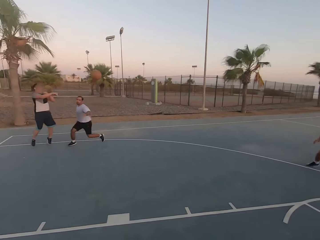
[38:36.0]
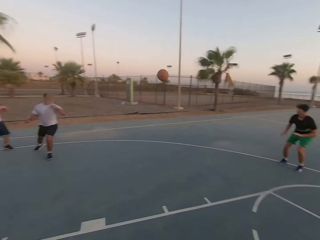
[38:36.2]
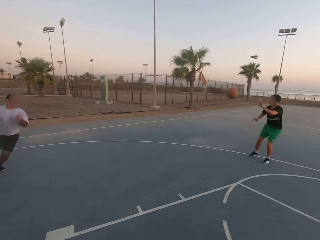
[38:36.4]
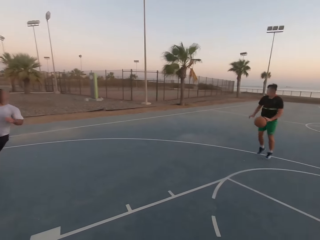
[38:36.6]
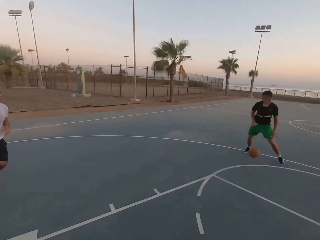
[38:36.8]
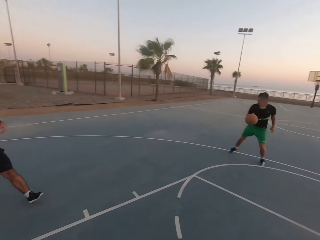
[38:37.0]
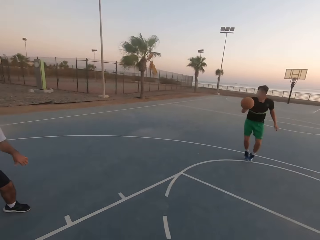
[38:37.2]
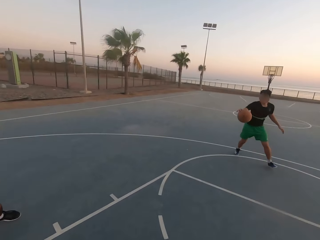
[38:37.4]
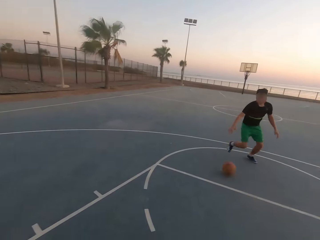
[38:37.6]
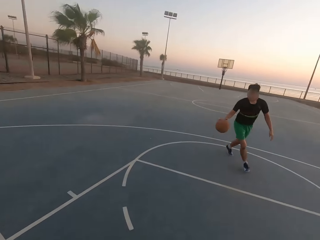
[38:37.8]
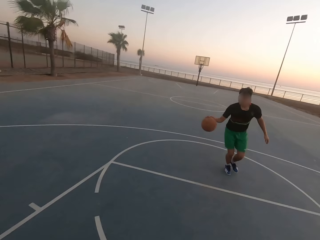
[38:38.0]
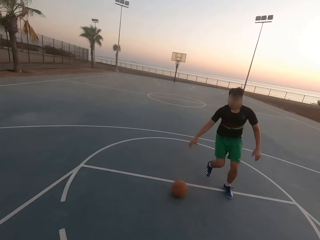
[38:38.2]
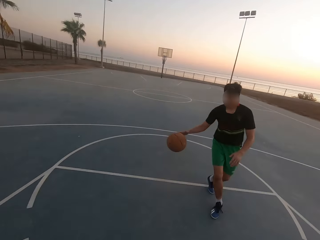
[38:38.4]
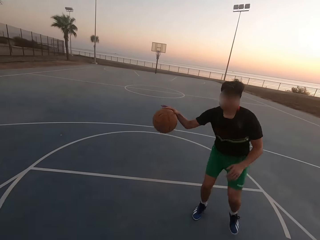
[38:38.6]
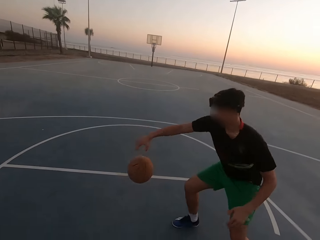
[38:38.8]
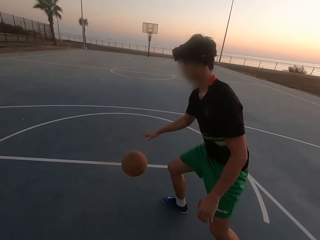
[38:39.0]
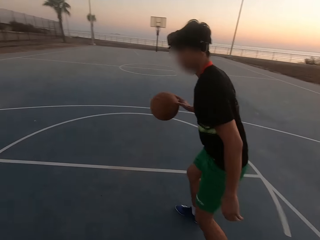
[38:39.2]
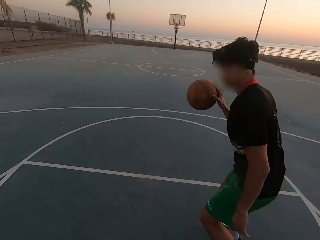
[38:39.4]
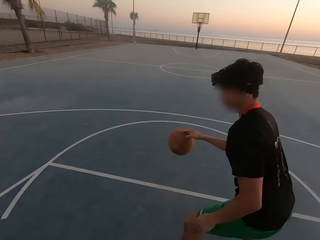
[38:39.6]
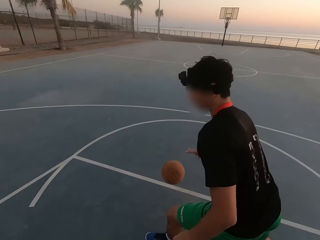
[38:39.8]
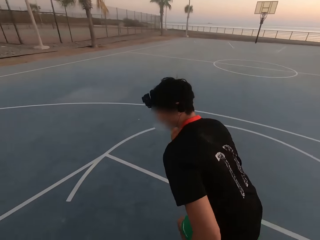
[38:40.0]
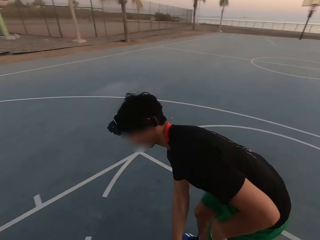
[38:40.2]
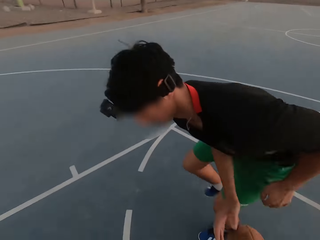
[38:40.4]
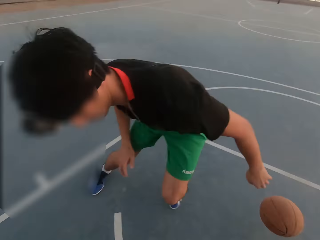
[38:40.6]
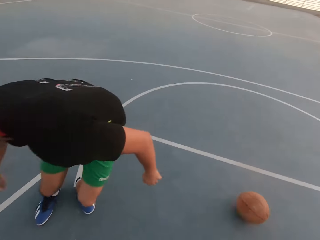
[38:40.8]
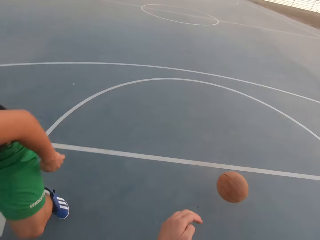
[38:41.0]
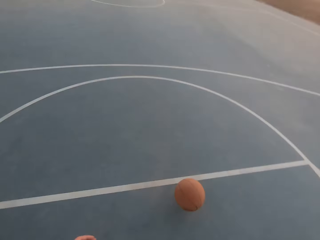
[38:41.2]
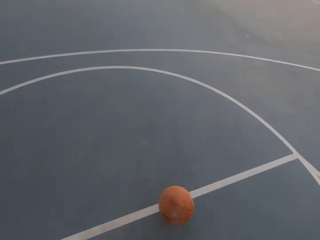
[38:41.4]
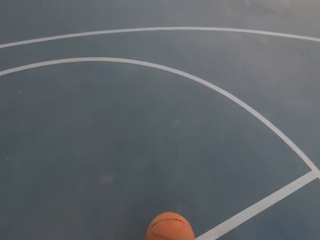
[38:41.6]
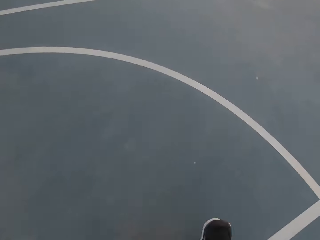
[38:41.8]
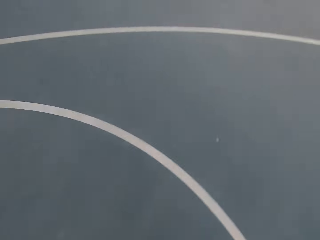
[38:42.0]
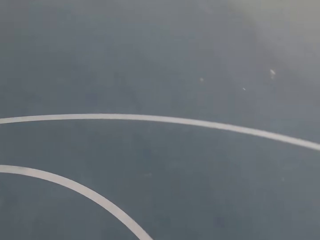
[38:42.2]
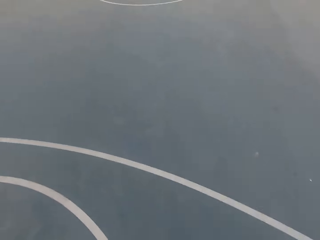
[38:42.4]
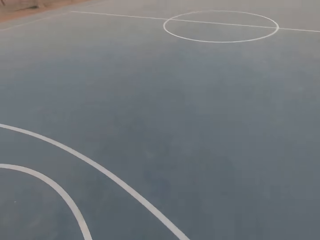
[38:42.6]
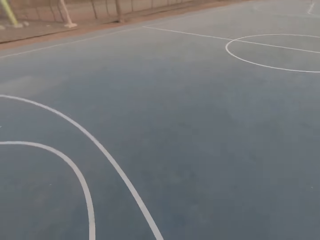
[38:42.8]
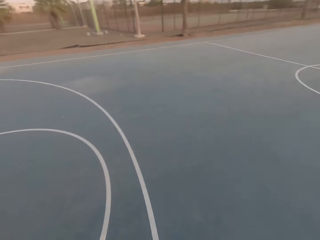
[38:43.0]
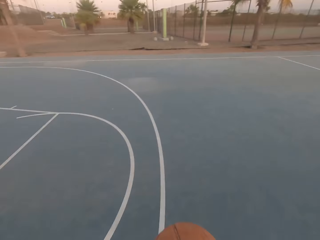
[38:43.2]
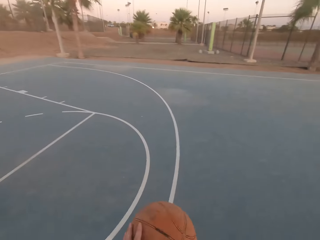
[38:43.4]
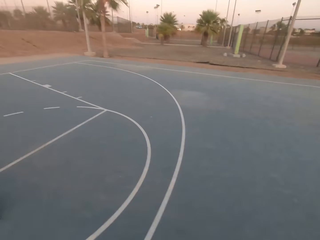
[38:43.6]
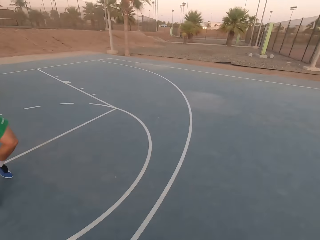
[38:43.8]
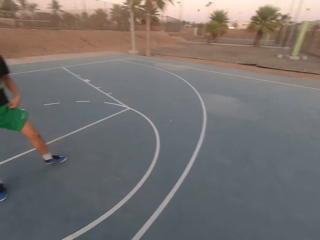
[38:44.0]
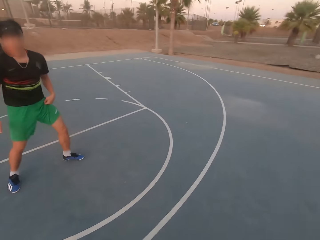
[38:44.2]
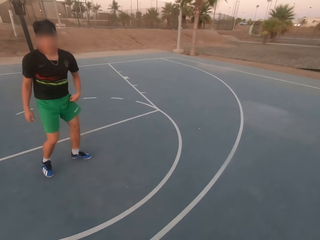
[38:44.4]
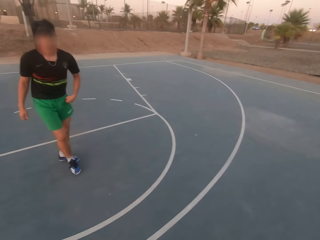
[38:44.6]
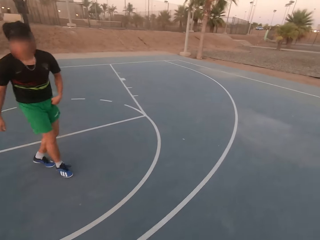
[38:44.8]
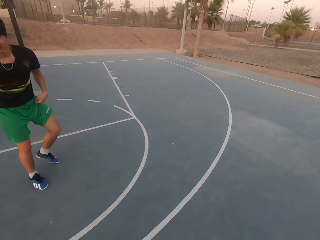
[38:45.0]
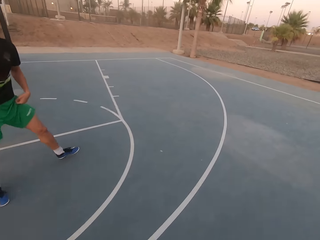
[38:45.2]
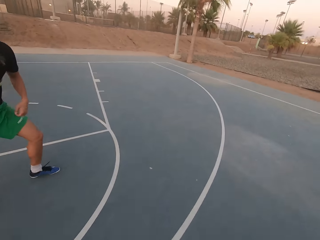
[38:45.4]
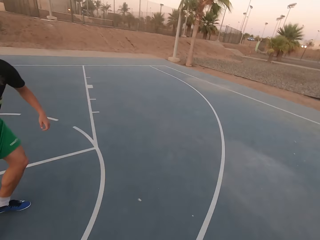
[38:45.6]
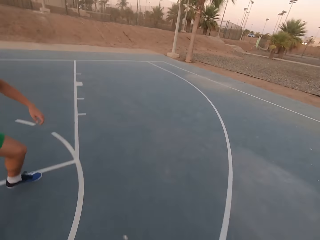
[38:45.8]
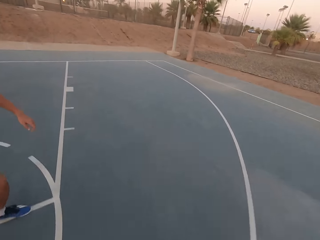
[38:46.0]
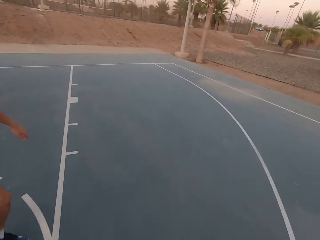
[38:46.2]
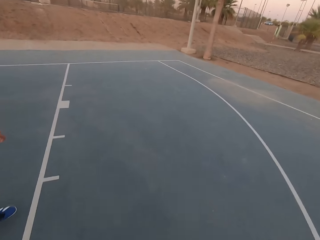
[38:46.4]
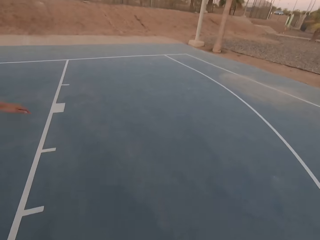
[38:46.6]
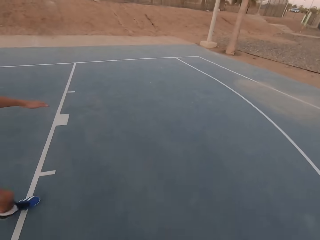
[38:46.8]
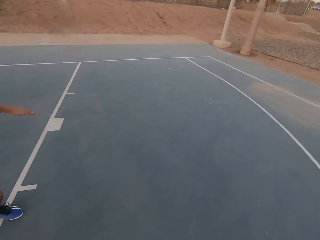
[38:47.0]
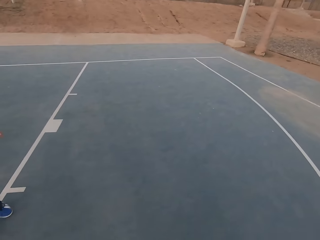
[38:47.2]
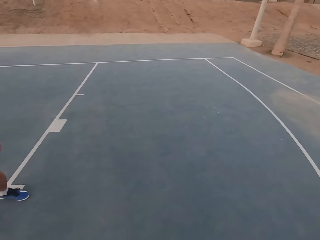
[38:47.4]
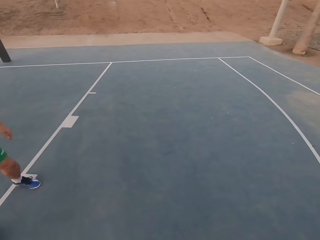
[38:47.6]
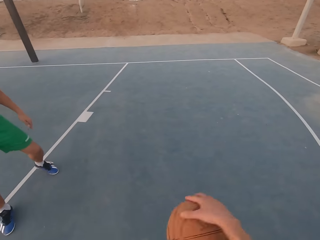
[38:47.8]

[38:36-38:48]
A man throws the ball to another man. The other man dribbles the ball. The camera wearer picks up the ball. They dribble the ball.

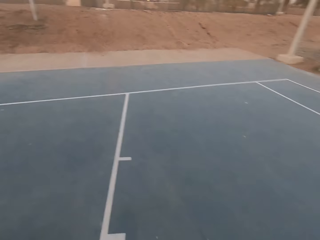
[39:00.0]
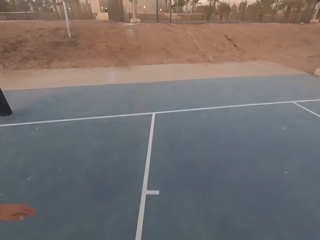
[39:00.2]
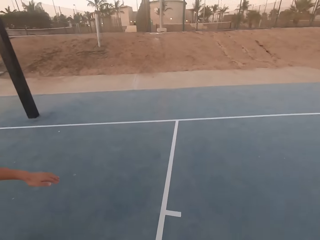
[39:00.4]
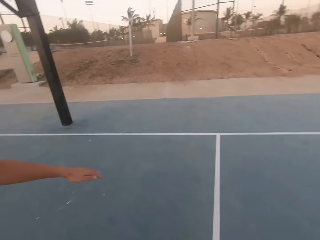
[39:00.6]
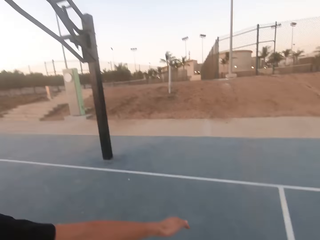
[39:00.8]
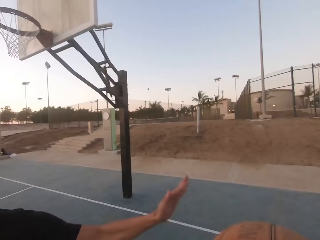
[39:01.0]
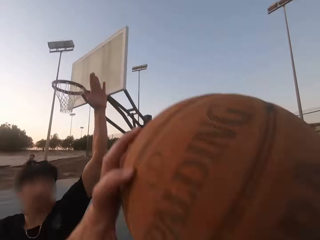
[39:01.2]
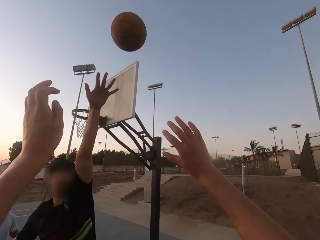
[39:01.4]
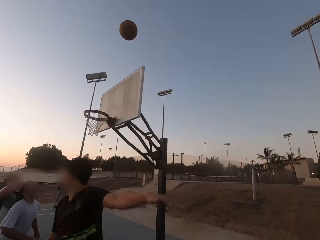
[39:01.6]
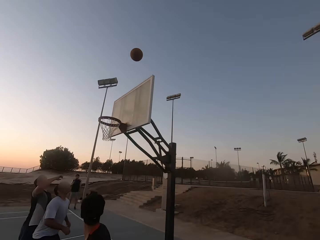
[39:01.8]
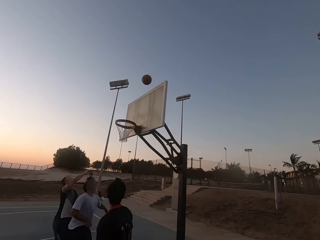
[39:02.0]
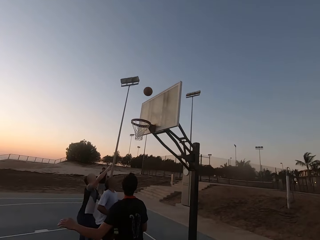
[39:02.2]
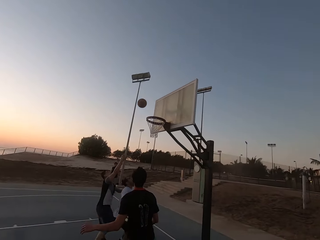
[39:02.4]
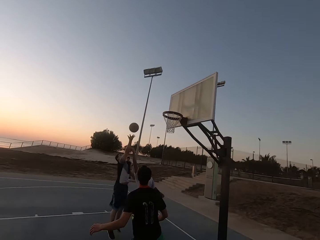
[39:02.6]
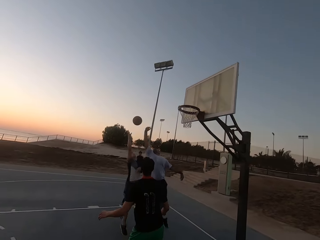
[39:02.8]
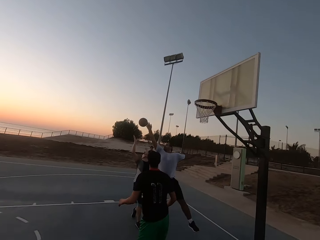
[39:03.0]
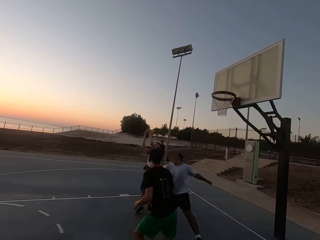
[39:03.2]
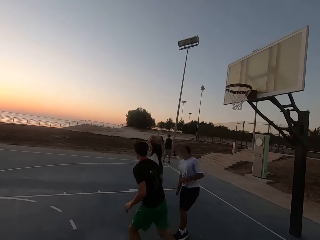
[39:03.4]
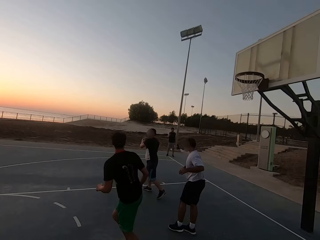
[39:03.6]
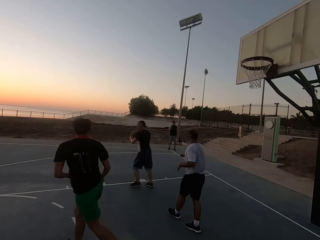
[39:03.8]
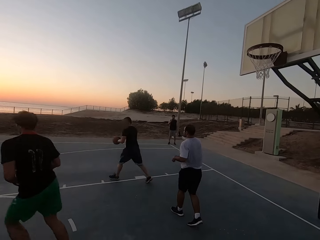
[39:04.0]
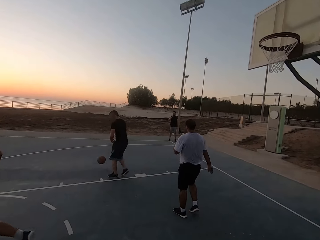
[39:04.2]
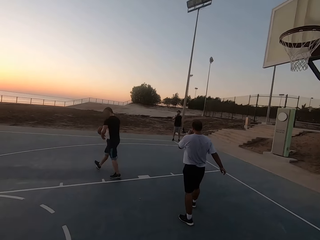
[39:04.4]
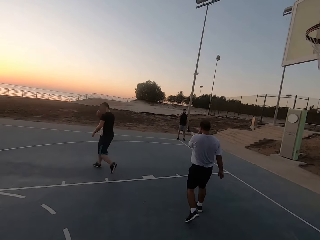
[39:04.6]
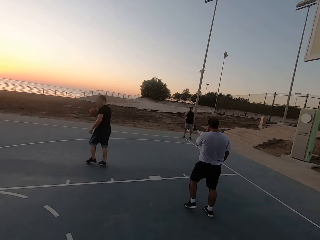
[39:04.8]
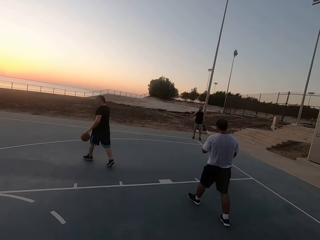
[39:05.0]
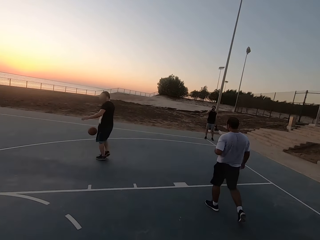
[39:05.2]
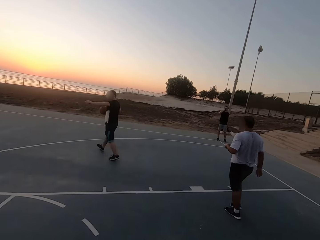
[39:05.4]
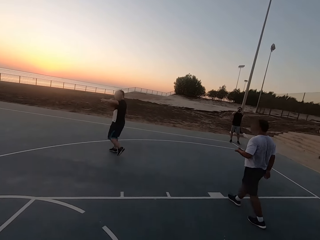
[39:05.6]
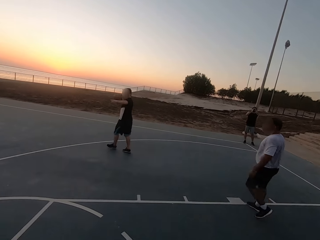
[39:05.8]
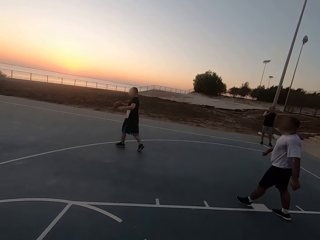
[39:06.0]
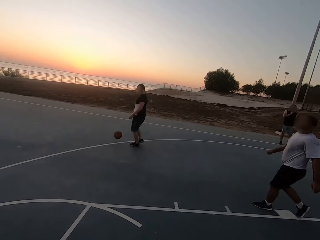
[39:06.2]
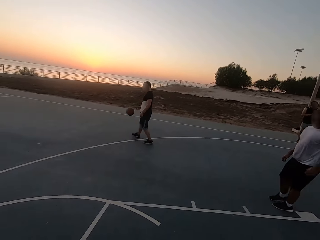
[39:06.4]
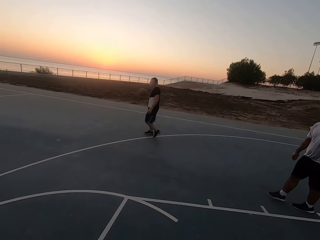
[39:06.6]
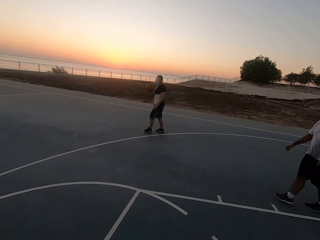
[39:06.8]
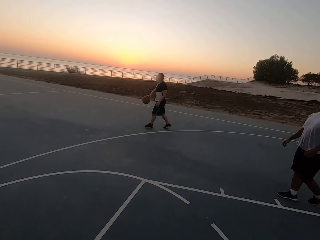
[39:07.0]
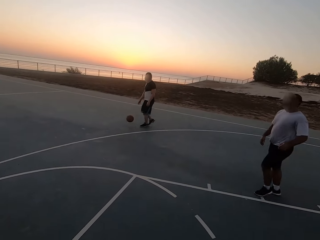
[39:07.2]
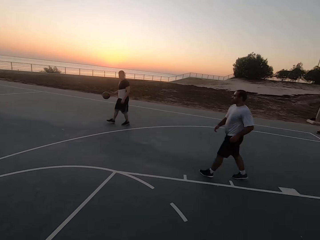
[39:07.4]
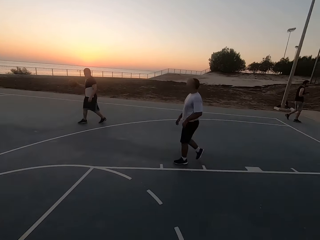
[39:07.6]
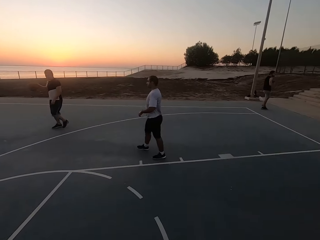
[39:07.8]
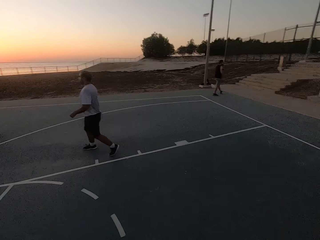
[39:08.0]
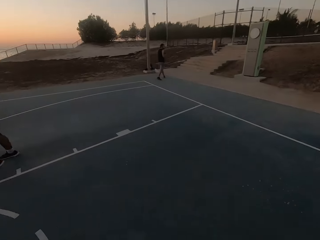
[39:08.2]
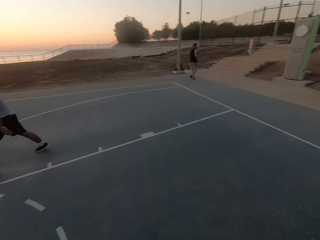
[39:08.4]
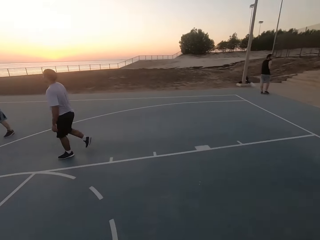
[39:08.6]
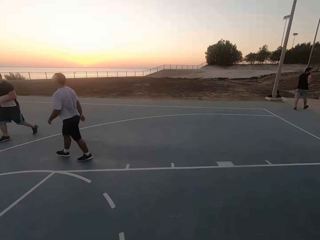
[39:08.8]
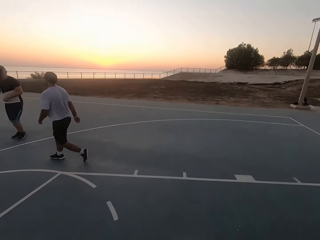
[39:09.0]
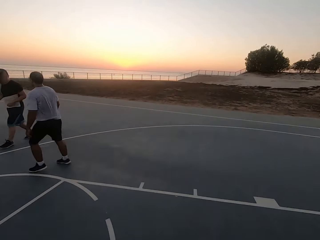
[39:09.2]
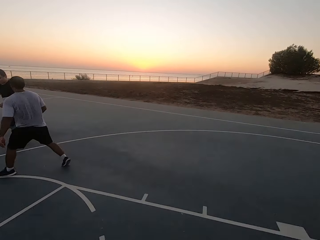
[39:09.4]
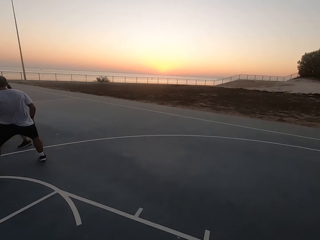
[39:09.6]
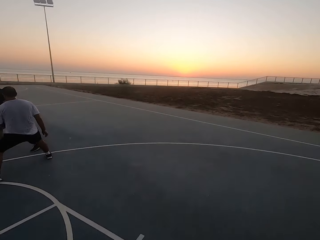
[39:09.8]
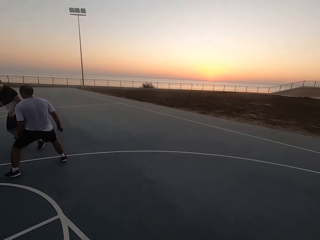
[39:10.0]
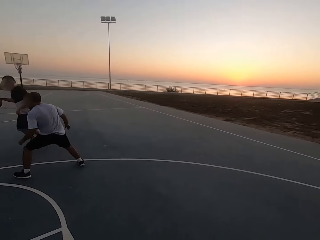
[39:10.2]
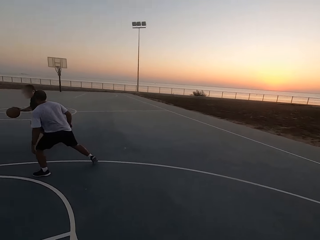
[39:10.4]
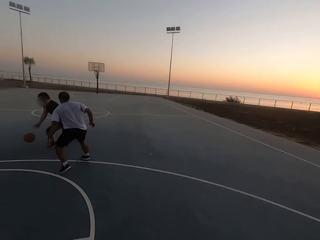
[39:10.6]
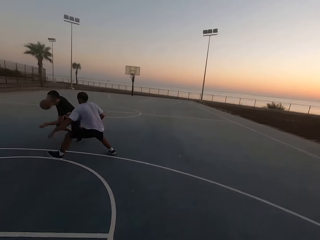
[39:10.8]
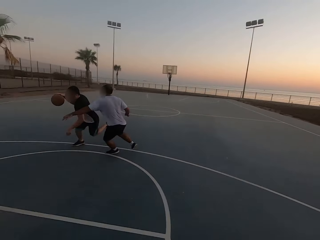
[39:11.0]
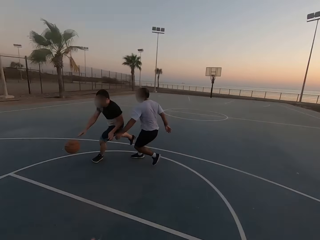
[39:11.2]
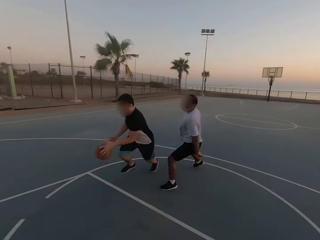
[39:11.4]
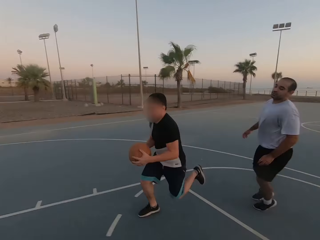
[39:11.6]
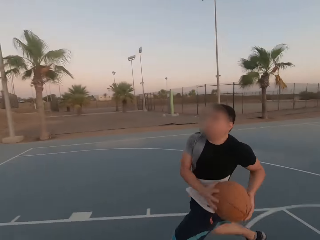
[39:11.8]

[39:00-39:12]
The camera wearer throws the ball in the hoop. A man touches the ball. The man picks up the ball. The man holds the ball. The man dribbles the ball. The man dribbles the ball again. The camera wearer looks around. Another man walks. A third man shields.
